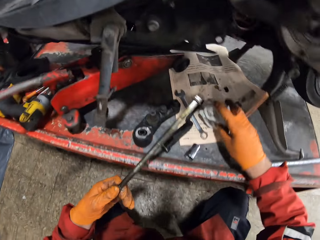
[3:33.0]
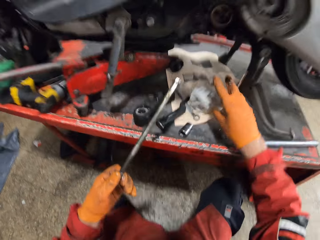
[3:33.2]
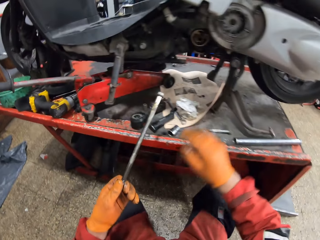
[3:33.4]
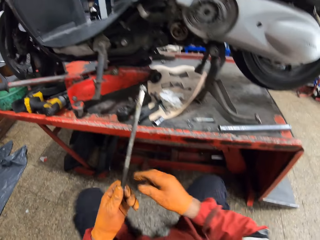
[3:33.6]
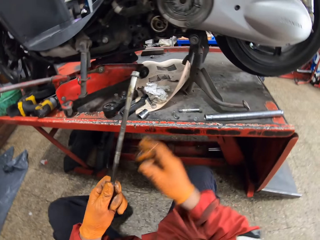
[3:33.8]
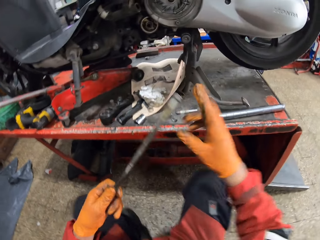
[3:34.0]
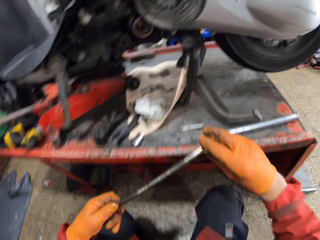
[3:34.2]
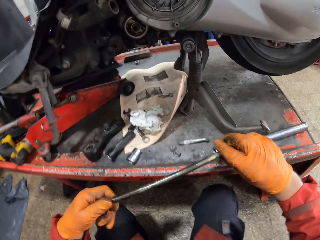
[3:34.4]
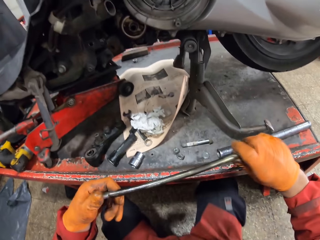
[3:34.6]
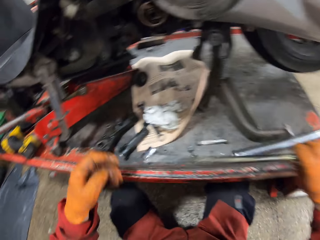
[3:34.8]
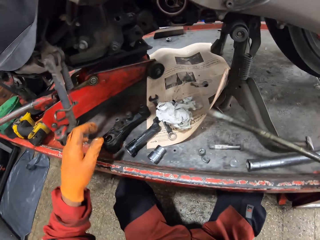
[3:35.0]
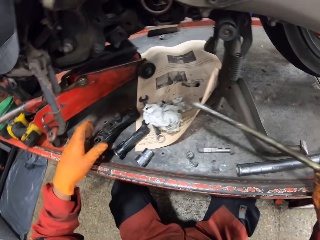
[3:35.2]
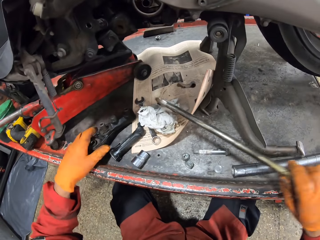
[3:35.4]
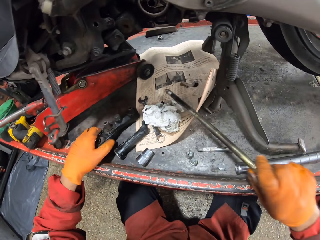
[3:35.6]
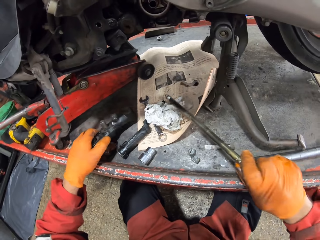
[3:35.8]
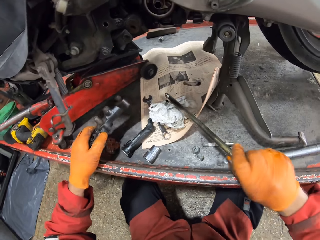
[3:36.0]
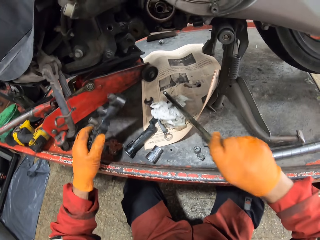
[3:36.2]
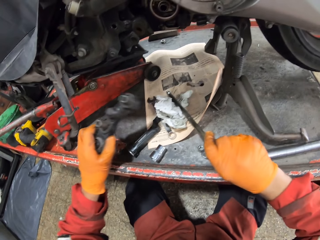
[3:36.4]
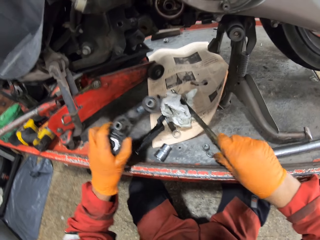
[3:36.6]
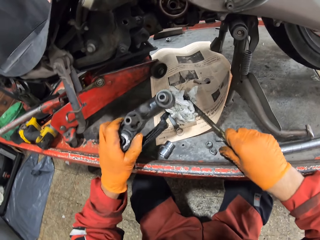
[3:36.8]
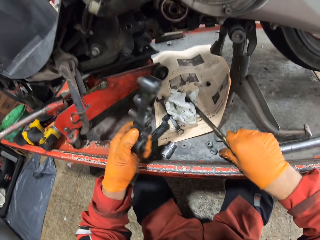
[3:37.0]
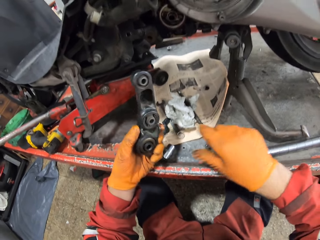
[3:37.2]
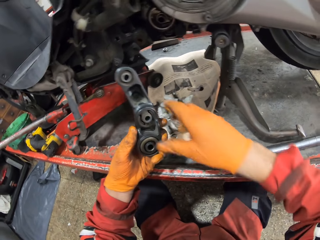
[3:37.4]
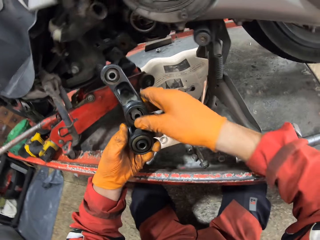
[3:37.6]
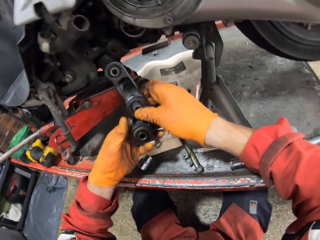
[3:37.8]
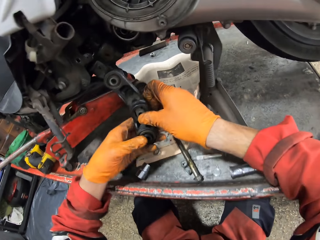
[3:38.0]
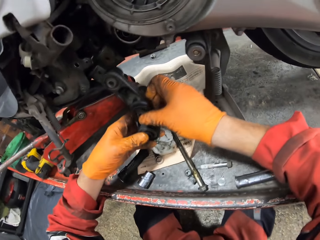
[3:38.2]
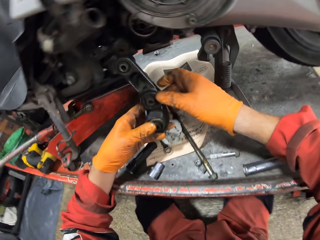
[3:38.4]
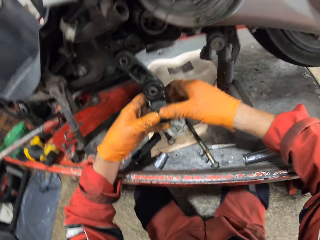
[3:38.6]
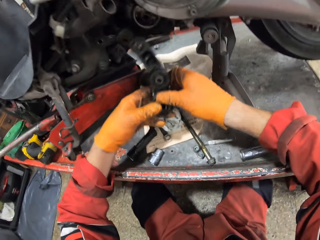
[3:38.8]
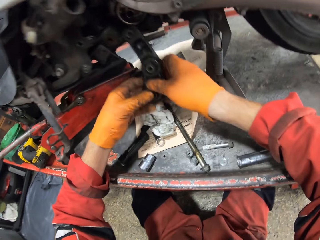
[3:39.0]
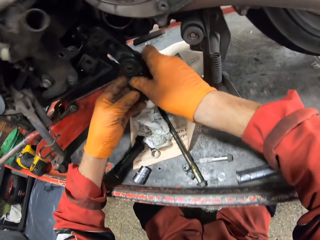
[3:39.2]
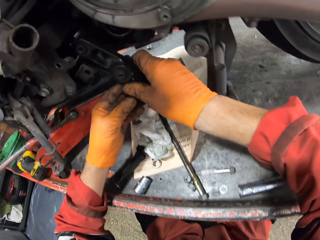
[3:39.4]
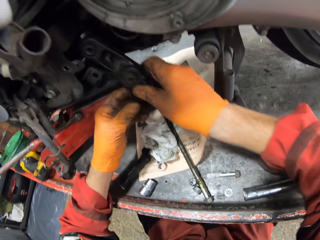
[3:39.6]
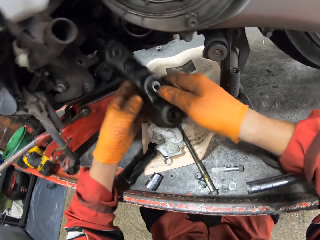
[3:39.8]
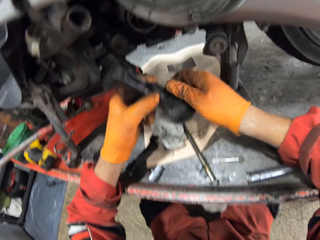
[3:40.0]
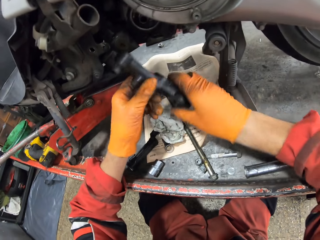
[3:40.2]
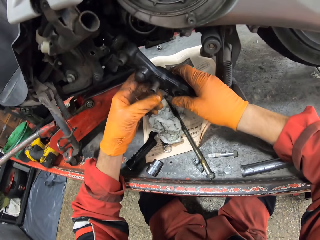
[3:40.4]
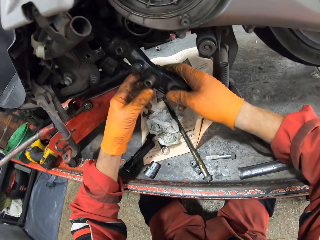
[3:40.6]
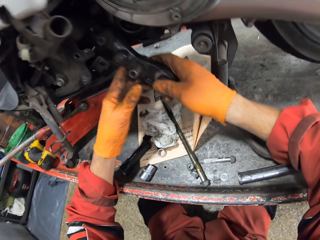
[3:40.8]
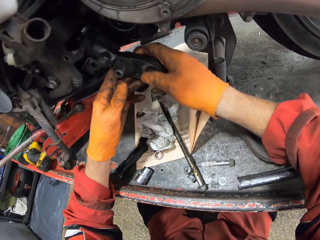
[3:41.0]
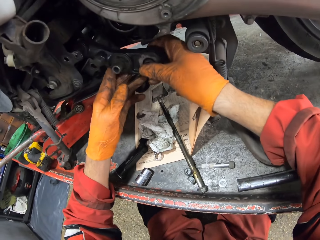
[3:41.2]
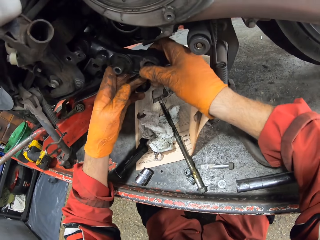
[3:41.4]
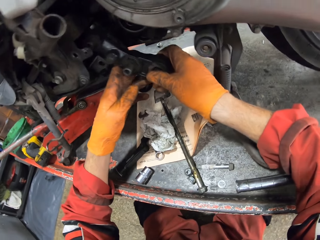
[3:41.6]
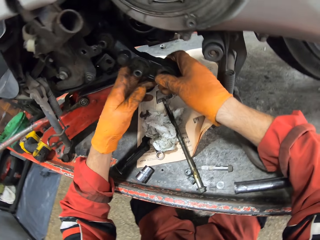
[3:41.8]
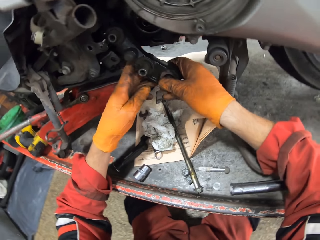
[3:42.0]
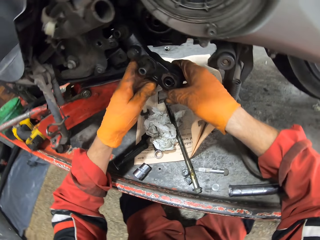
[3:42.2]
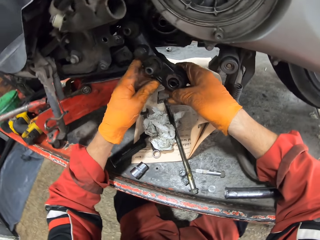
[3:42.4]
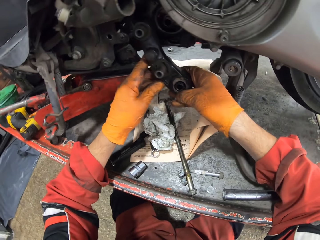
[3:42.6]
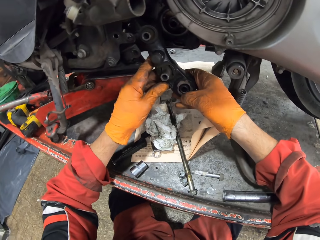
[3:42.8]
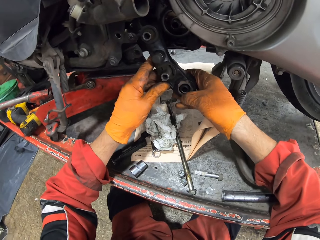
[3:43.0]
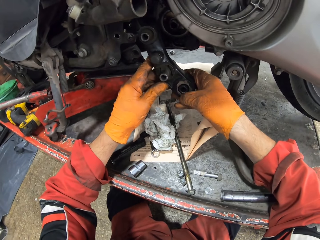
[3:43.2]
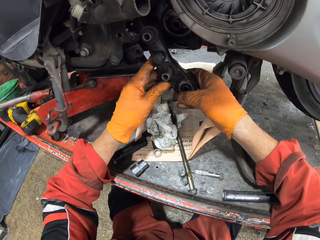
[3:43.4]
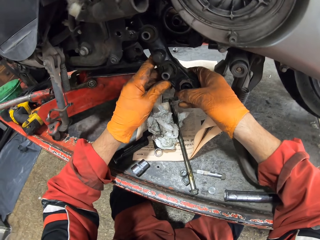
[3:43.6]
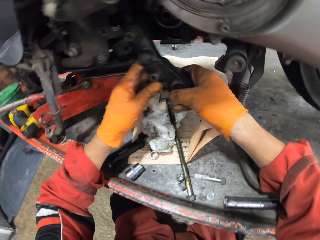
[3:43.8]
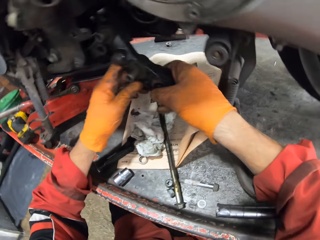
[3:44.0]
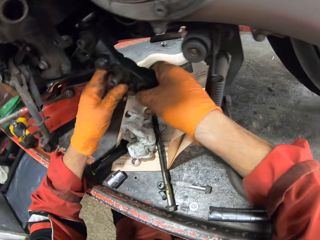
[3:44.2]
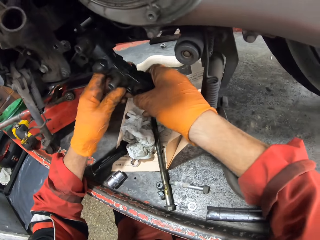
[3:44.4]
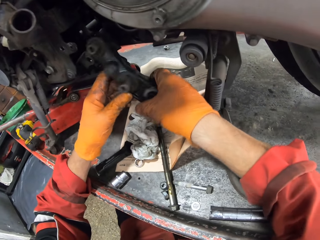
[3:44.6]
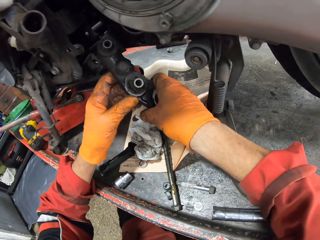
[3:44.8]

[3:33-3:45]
The camera wearer drops the tissue paper onto the car lift. He sits on the metal stool. He holds the long bolt with both hands. He holds the long bolt in his right hand. He picks up the motorcycle part or engine part from the car lift with his left hand. He drops the long bolt onto the car lift. He holds the motorcycle part with both hands. He fixes the engine part on the motorcycle.

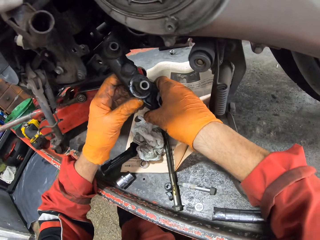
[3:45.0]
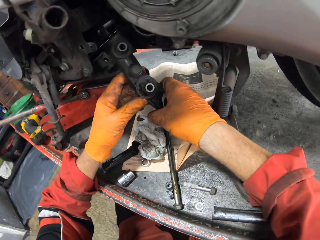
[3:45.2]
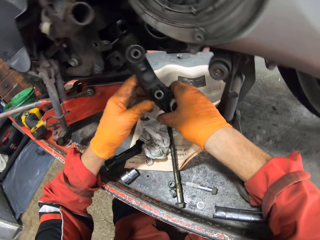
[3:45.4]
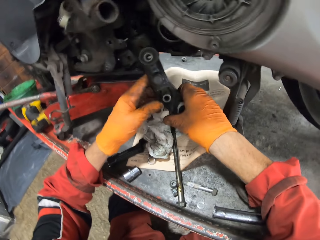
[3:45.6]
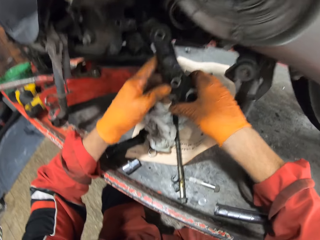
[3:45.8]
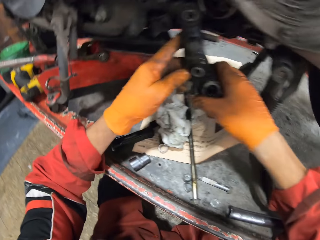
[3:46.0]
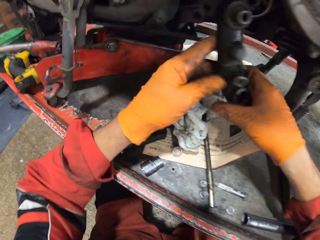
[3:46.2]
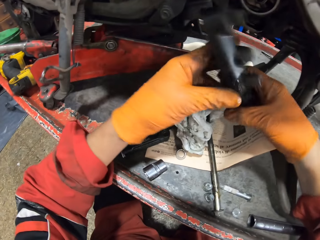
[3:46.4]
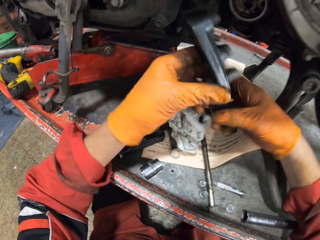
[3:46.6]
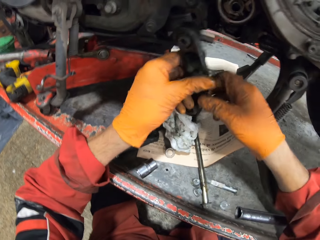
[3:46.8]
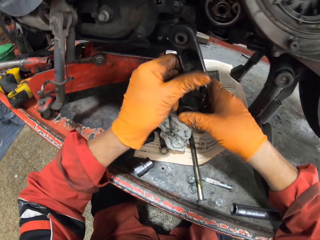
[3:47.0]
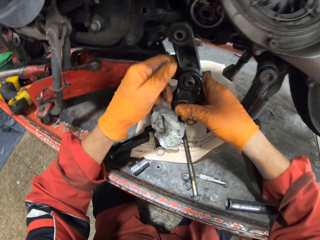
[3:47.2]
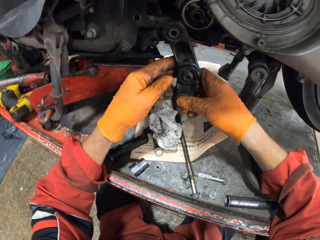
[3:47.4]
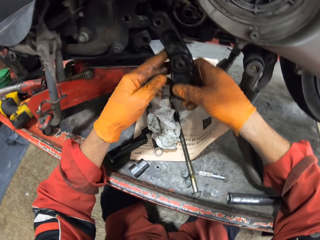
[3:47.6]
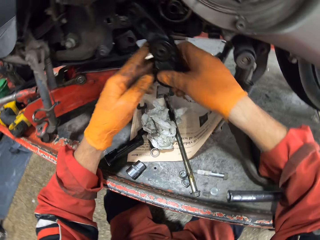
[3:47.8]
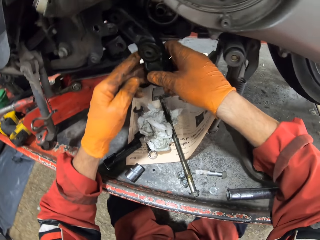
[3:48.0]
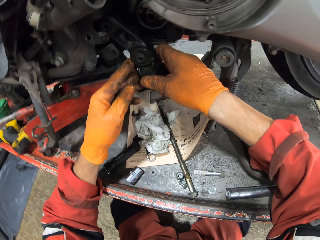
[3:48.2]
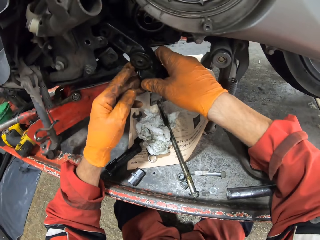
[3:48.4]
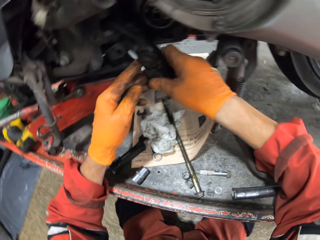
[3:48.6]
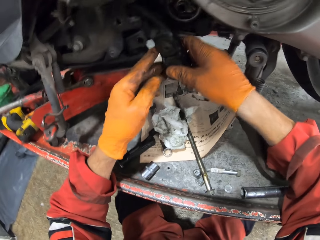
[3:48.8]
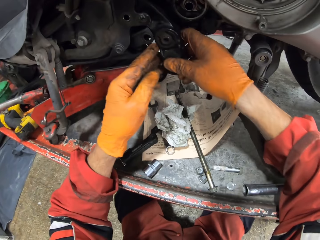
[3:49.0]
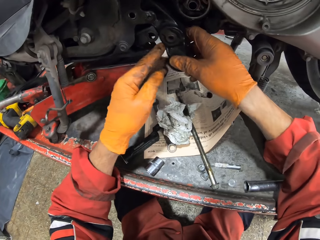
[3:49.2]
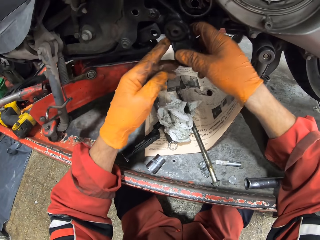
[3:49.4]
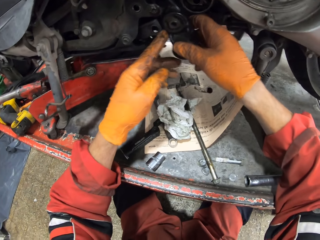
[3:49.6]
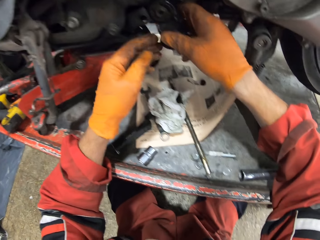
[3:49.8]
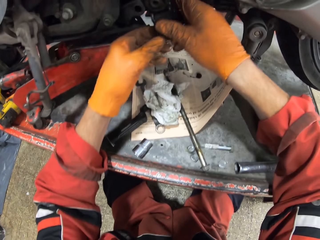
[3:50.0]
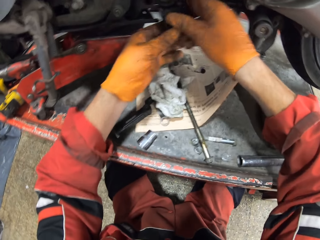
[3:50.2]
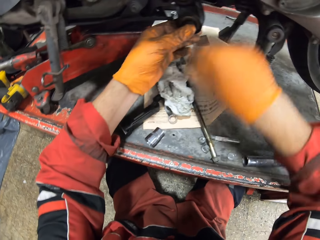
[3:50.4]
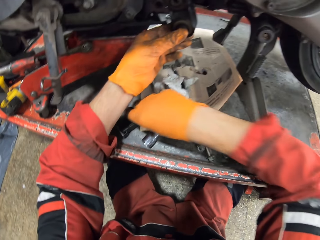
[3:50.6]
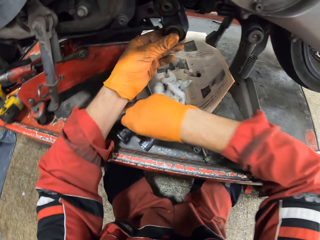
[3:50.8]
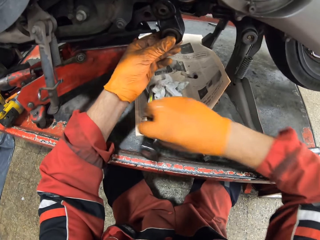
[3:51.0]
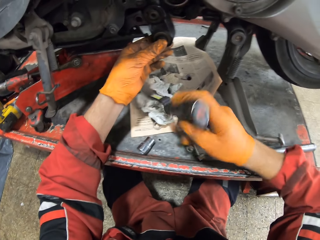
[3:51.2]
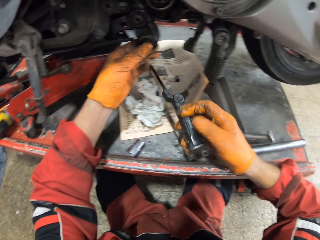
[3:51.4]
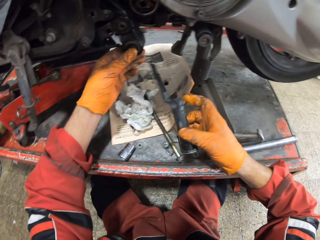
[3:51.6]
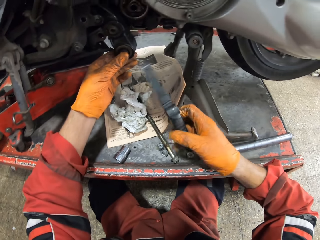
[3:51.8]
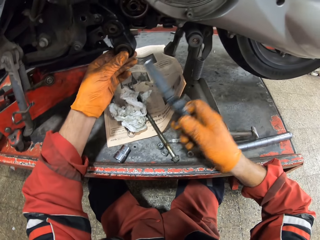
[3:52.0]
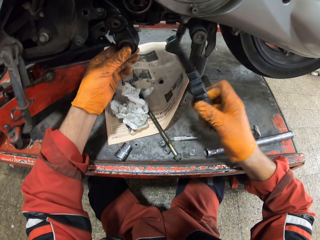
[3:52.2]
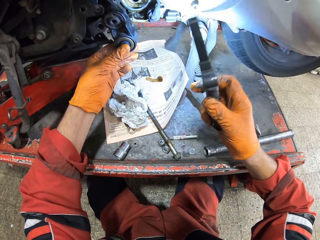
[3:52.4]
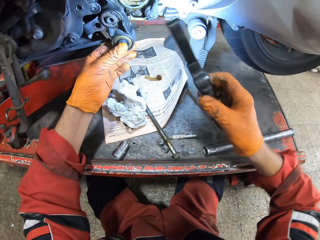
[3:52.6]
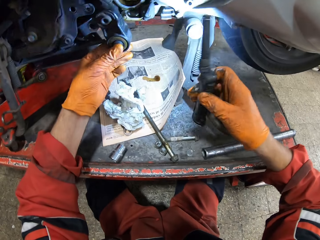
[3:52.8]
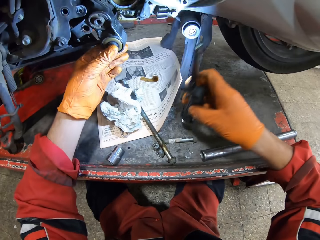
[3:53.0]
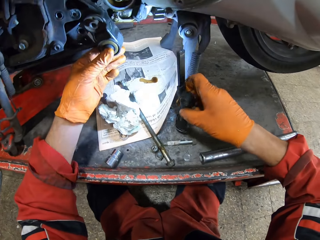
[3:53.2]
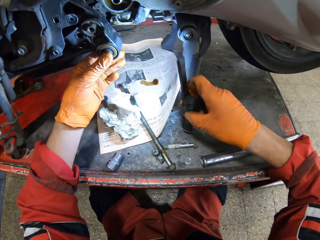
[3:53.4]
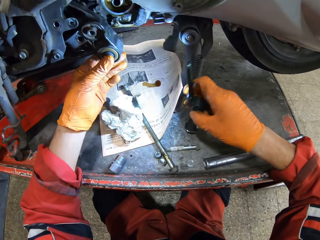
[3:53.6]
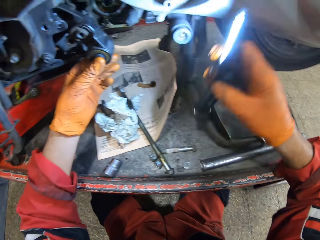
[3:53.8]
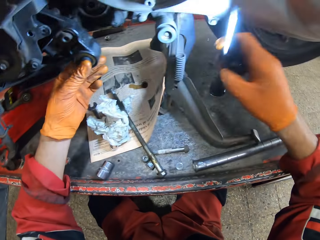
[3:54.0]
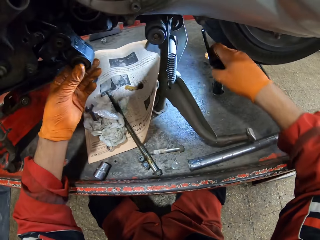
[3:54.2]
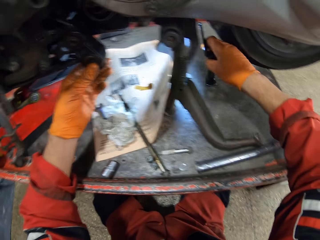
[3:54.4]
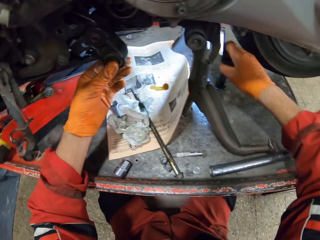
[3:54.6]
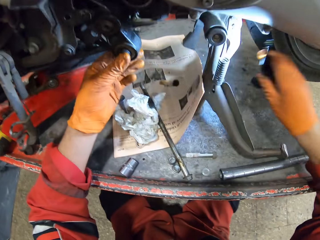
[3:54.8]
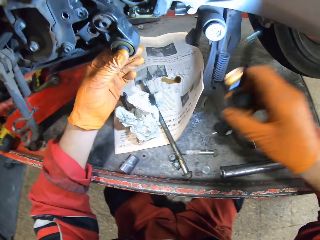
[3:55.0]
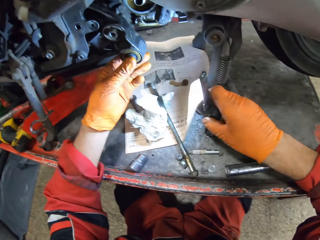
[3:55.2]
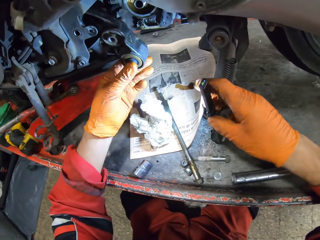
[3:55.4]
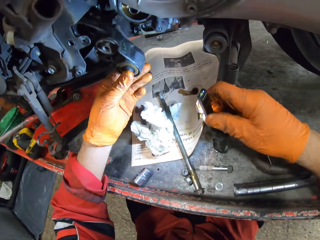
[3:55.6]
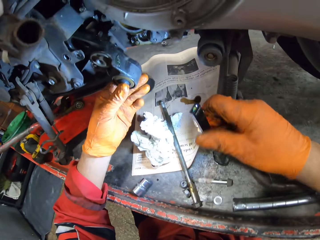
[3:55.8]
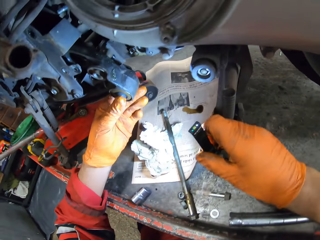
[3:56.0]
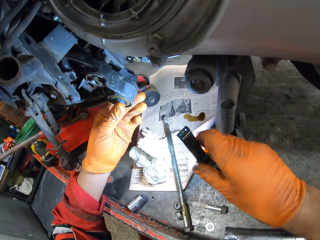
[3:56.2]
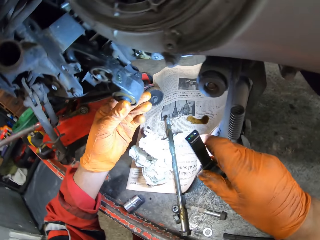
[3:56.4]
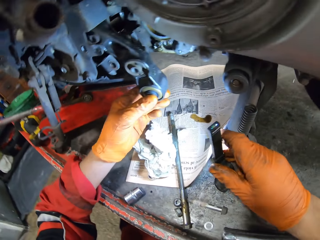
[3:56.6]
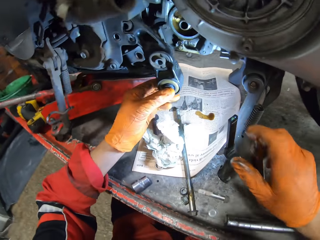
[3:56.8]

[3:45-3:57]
The camera wearer inserts the motorcycle part into the motorcycle with both hands. He holds the motorcycle part in the motorcycle with his left hand. He picks up the flash light from the car lift with his right hand. He puts on the flash light. He places the flash light onto the car lift.
